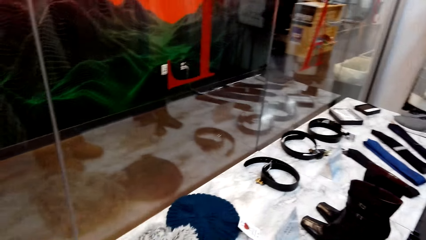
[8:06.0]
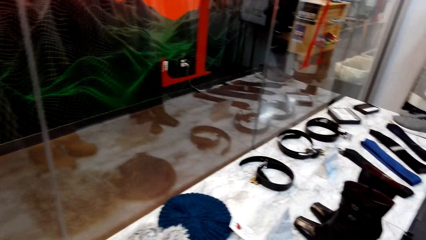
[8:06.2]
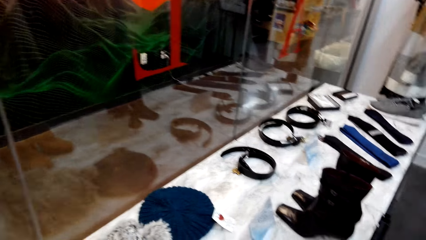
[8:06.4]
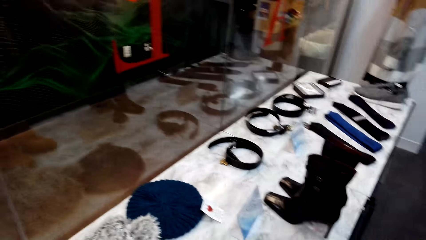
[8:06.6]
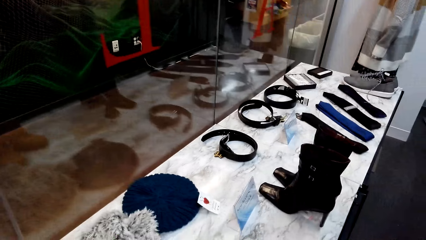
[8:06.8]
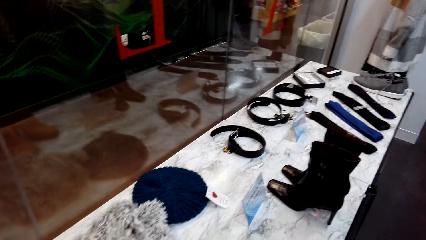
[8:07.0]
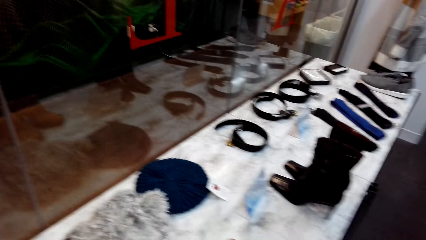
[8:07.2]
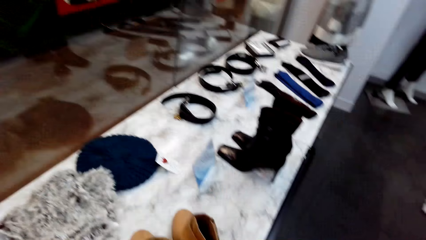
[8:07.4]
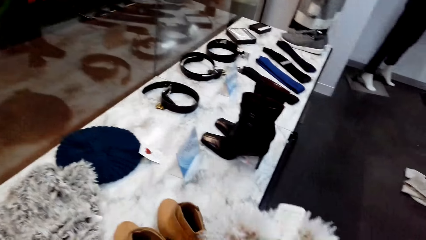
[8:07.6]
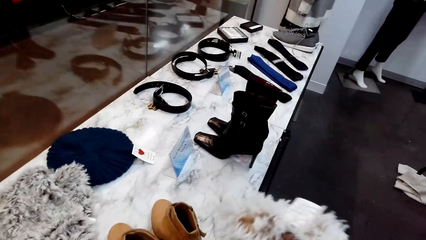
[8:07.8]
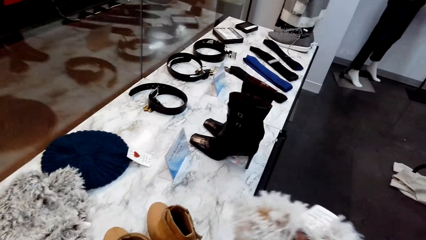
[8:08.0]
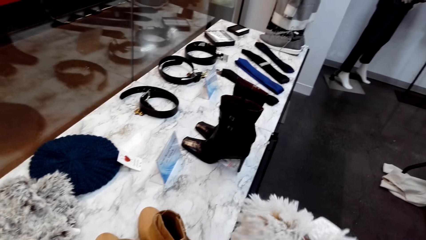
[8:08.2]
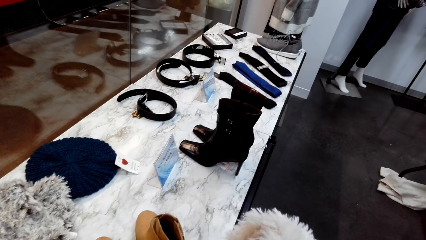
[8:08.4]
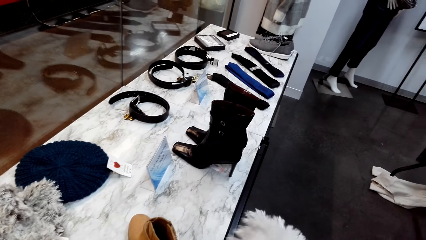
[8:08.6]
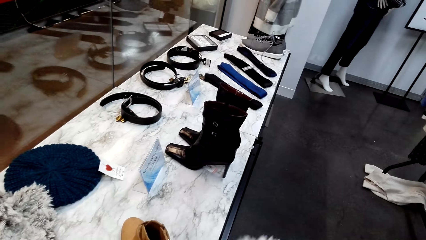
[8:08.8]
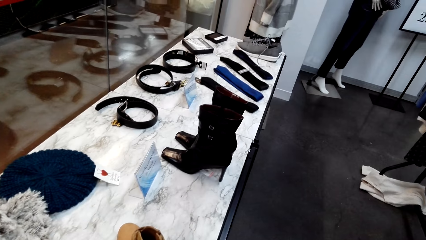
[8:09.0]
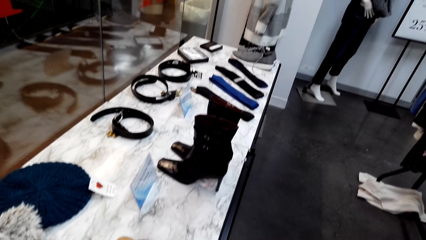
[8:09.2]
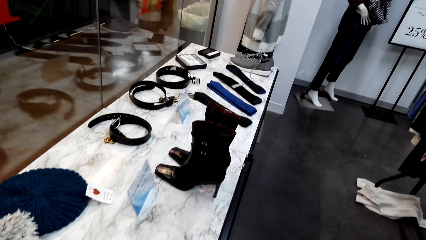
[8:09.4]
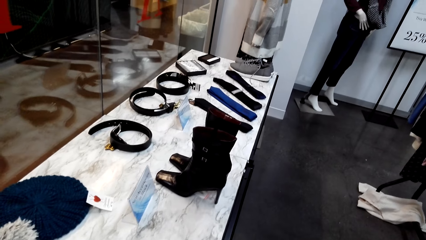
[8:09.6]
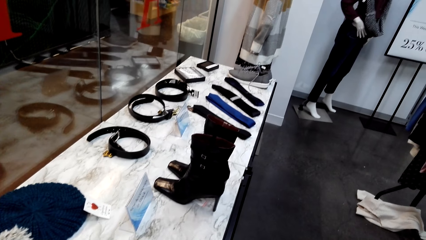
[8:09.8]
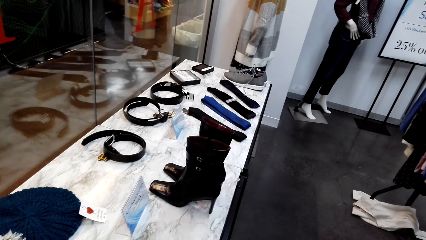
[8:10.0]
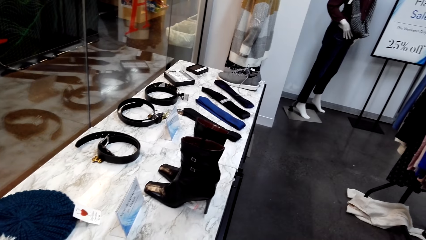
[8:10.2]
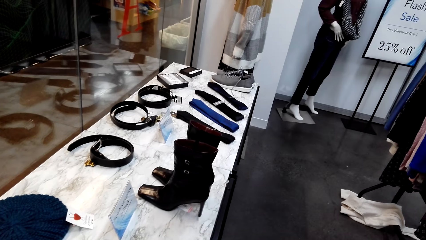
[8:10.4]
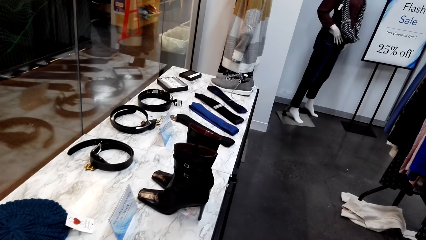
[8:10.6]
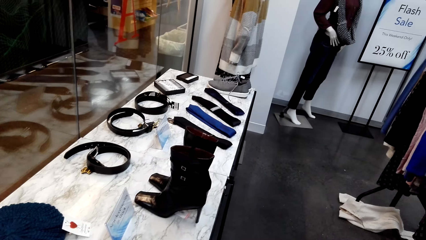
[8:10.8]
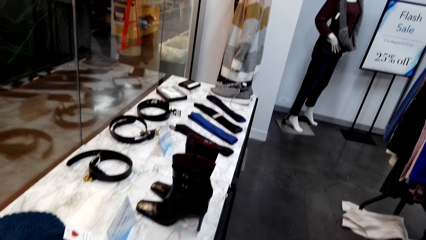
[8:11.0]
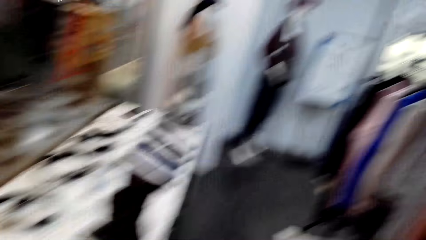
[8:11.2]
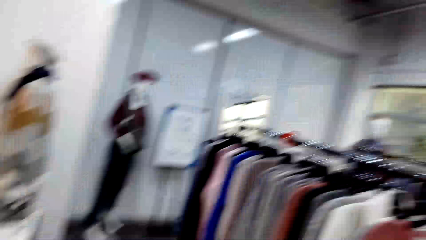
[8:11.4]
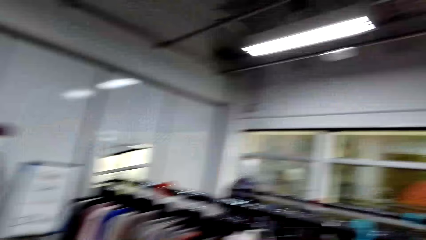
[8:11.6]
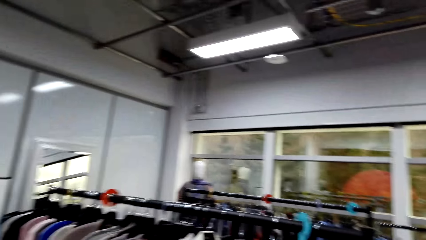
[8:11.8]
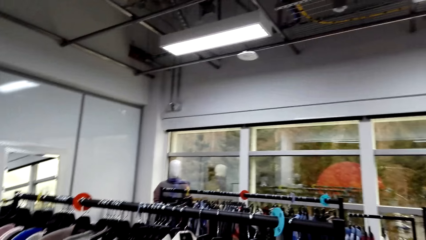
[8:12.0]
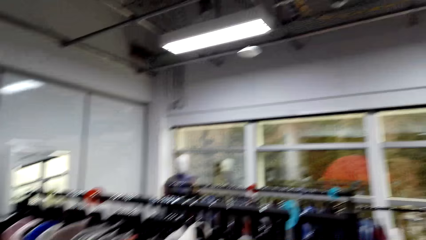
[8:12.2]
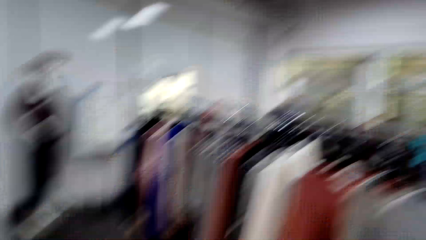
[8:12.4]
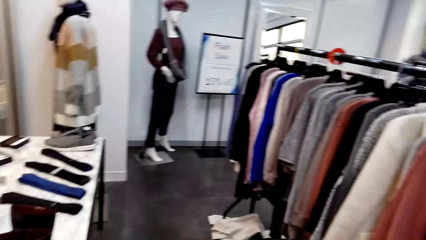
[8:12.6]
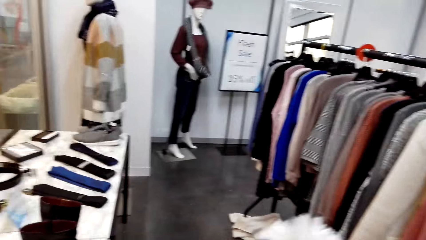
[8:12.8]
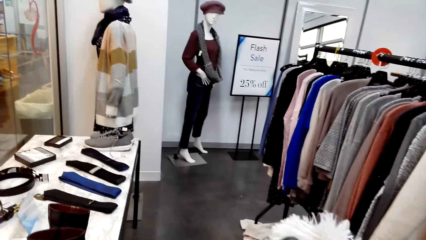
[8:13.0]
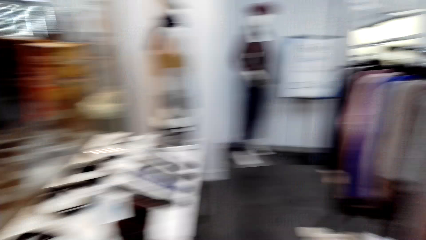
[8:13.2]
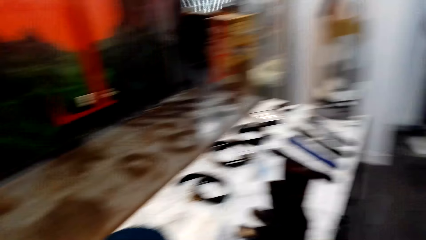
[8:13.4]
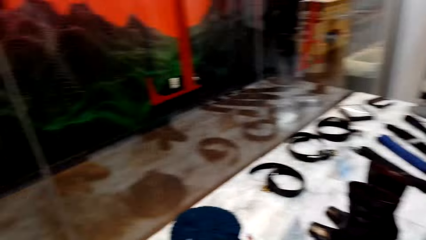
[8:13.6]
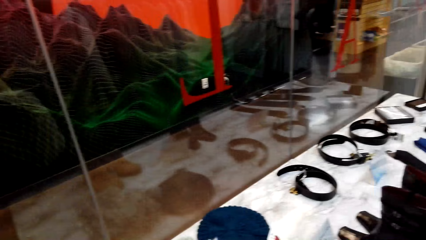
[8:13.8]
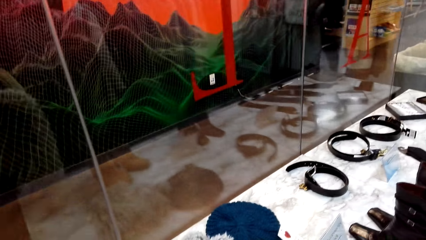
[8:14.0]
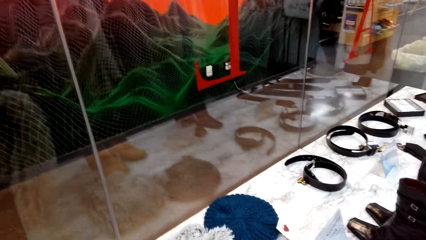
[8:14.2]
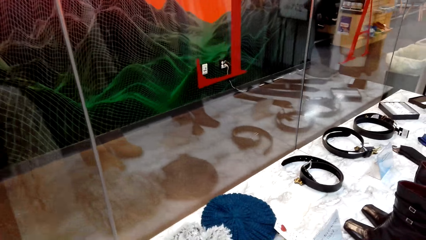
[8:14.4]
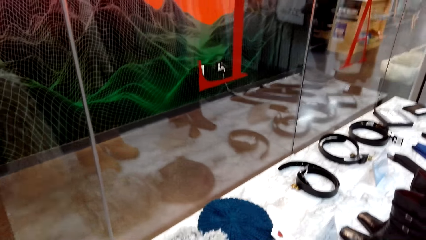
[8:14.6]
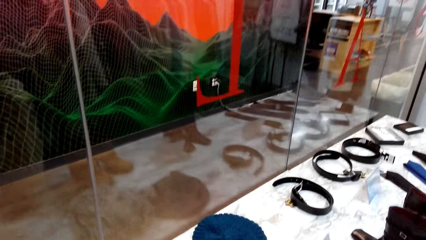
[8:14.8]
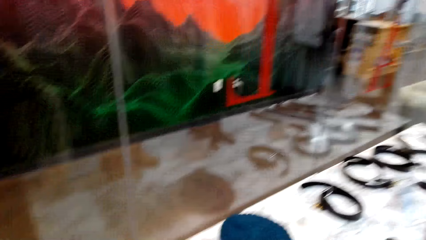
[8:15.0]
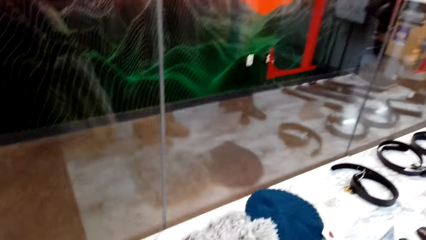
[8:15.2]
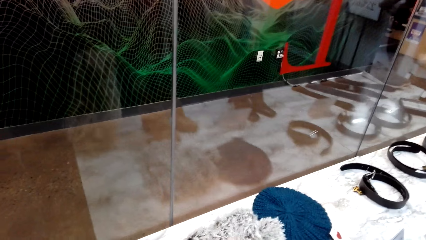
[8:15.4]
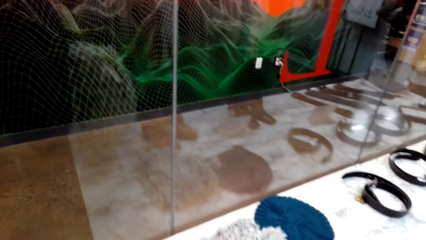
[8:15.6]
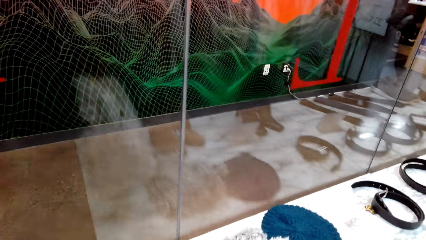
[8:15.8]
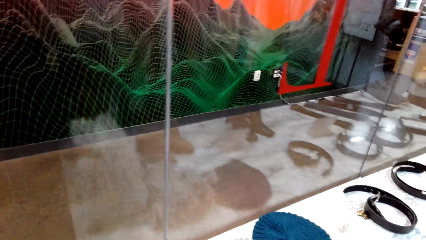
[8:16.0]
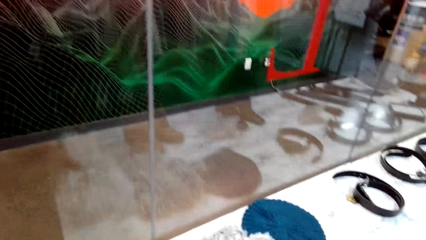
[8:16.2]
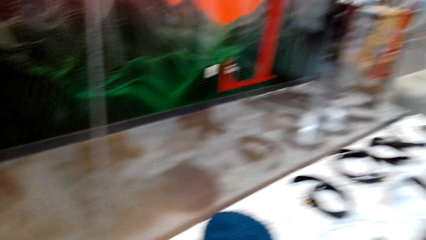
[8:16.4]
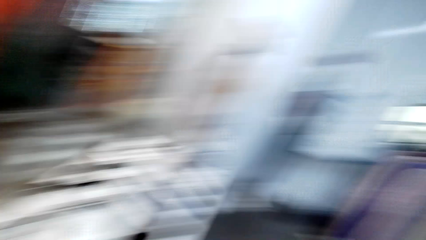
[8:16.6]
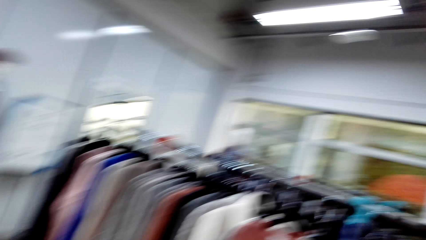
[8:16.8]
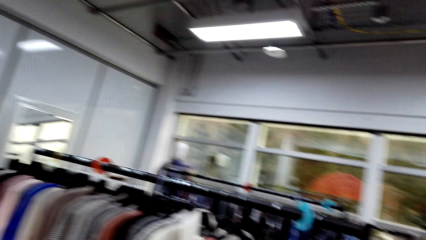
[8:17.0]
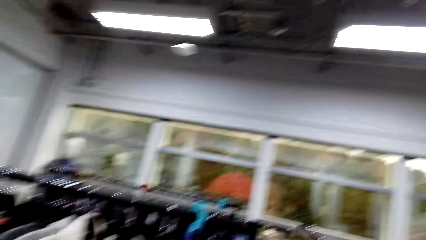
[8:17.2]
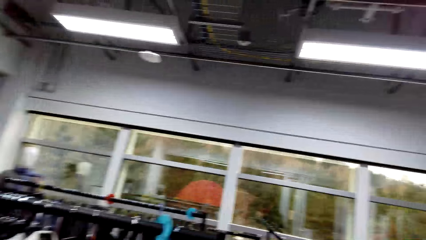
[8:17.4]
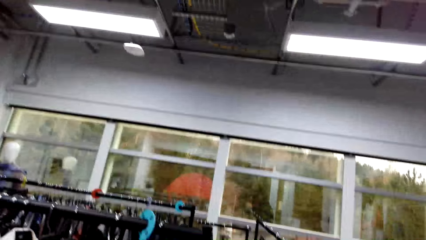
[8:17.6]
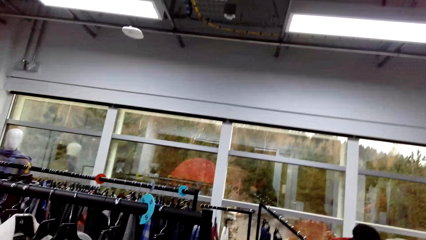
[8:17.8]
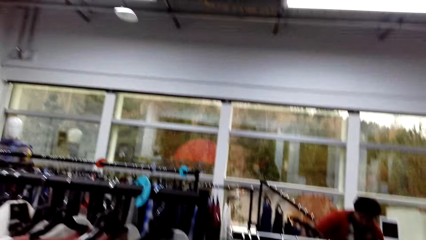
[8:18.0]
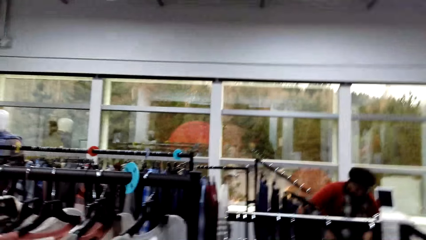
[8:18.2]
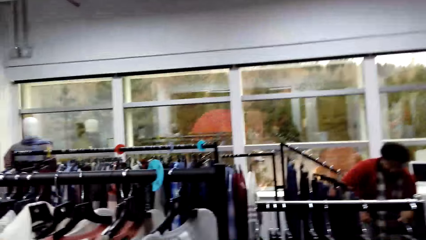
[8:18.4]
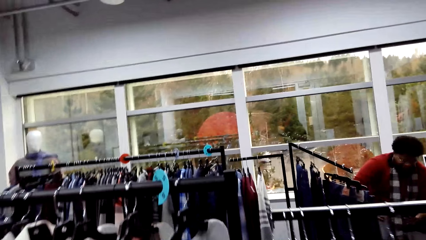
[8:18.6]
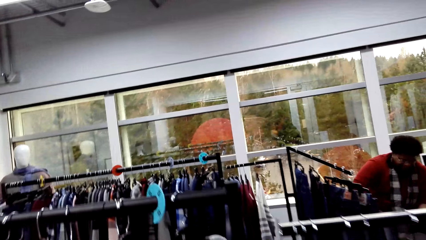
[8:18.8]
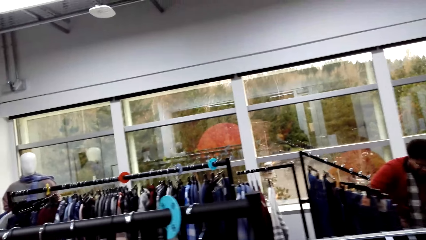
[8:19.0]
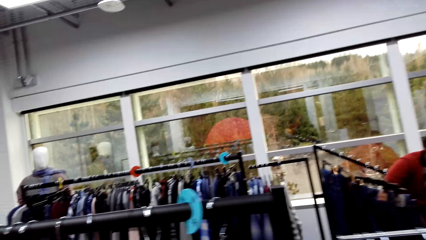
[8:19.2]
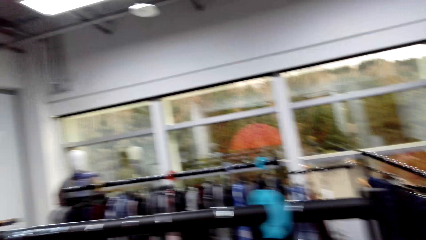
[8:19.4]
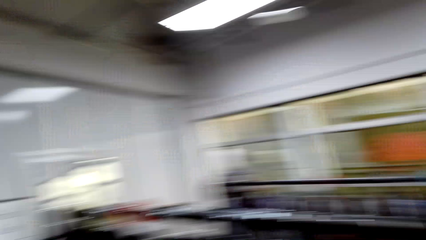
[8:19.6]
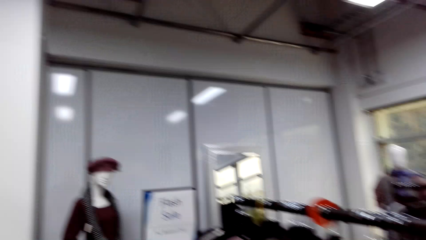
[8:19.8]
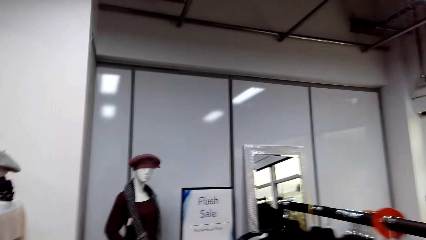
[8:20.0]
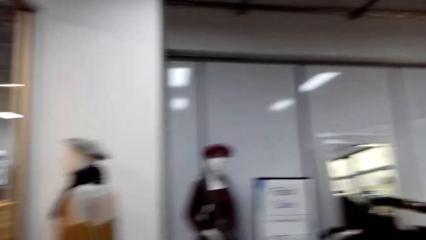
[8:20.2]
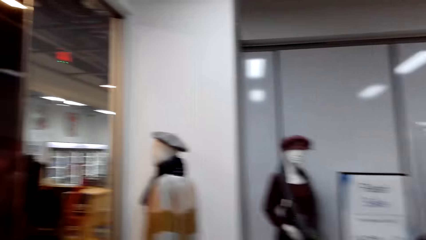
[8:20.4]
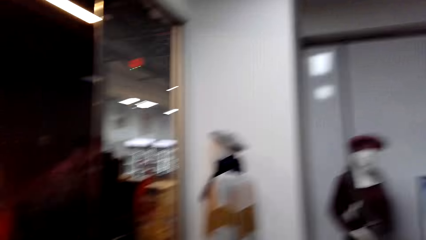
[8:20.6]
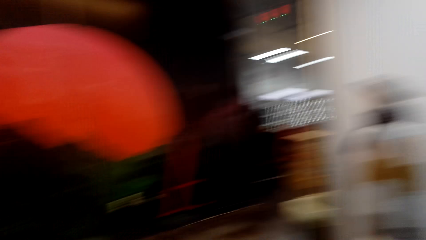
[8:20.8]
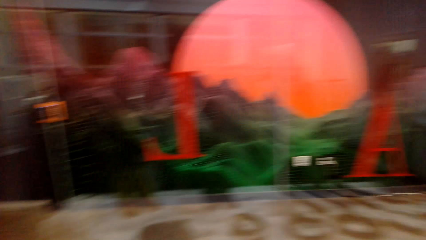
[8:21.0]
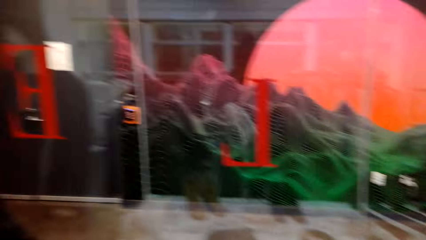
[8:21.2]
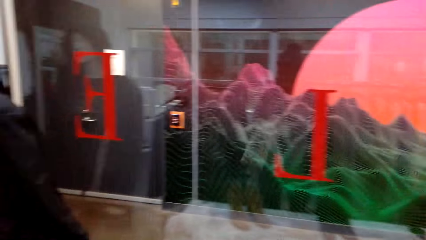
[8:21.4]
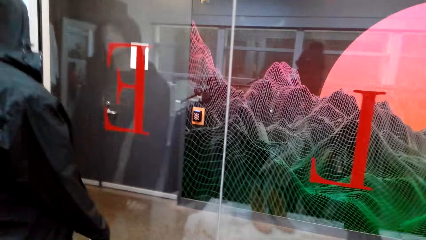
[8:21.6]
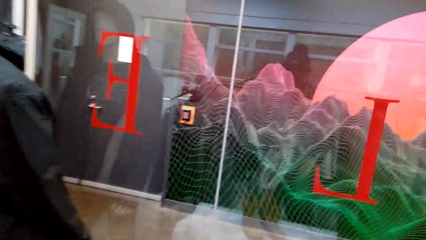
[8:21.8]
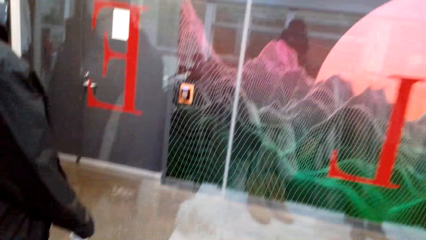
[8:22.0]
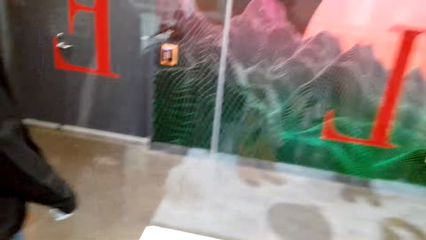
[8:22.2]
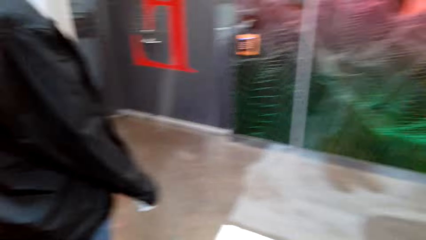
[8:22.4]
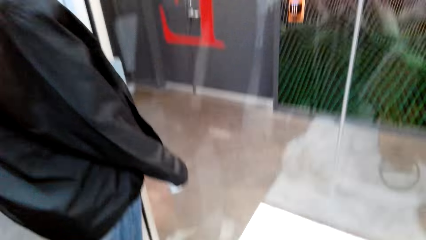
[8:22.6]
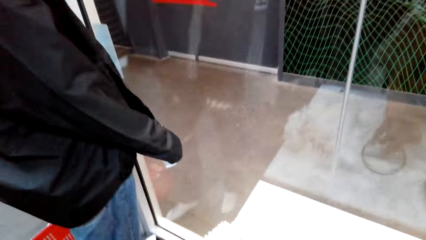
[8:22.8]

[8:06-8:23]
The camera wearer holds a fur. They talk while looking around.
